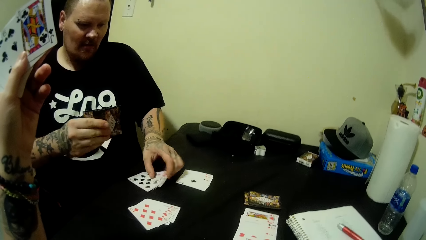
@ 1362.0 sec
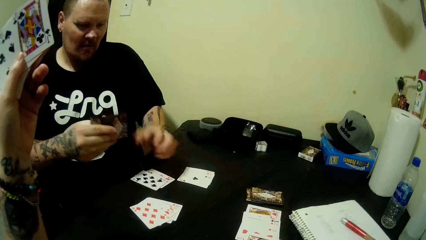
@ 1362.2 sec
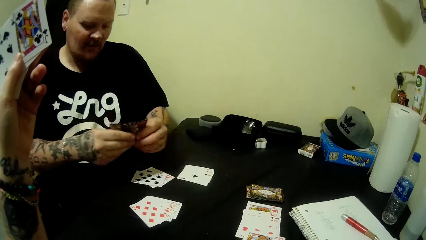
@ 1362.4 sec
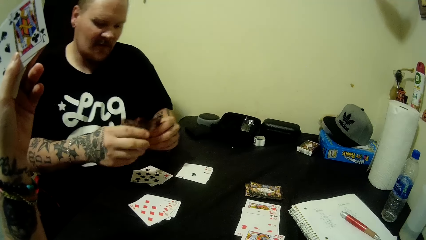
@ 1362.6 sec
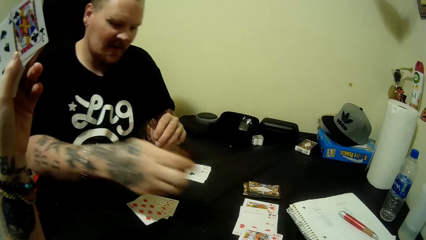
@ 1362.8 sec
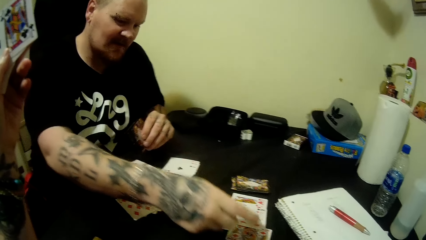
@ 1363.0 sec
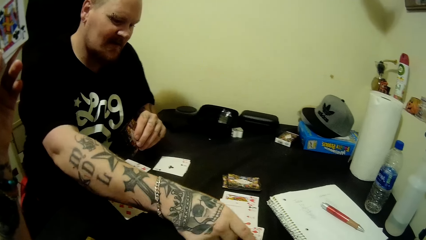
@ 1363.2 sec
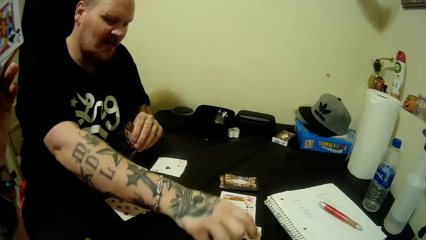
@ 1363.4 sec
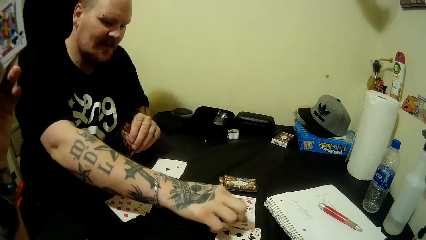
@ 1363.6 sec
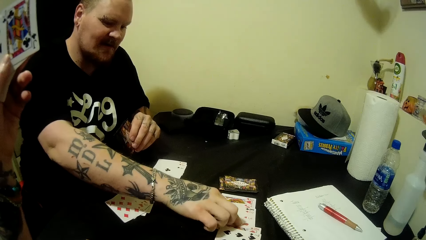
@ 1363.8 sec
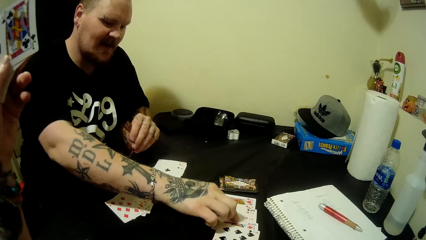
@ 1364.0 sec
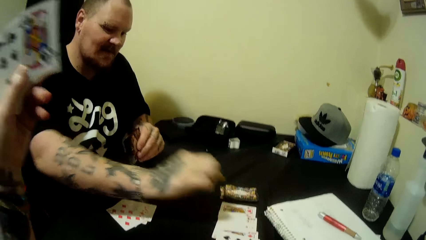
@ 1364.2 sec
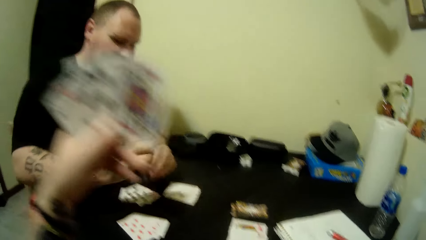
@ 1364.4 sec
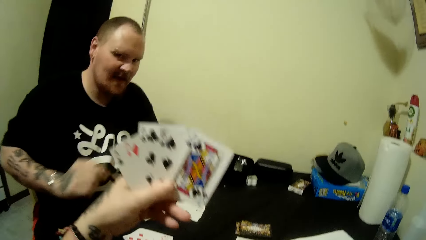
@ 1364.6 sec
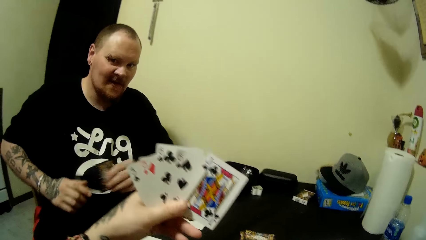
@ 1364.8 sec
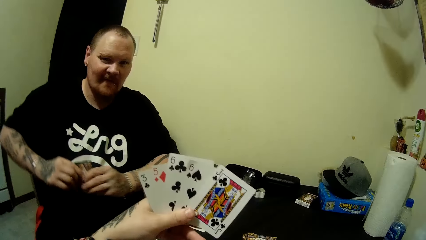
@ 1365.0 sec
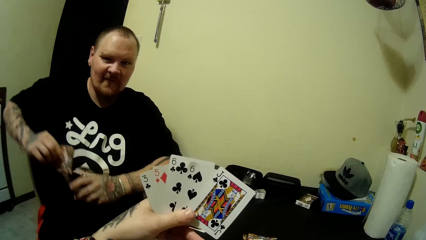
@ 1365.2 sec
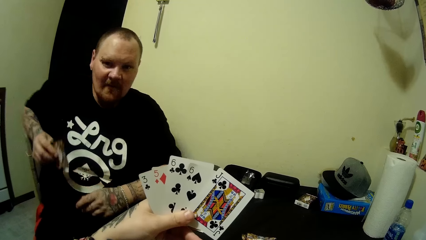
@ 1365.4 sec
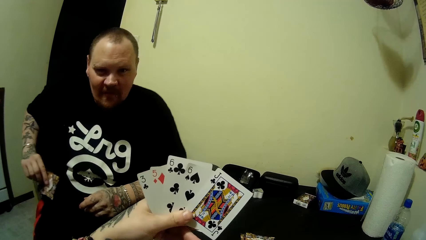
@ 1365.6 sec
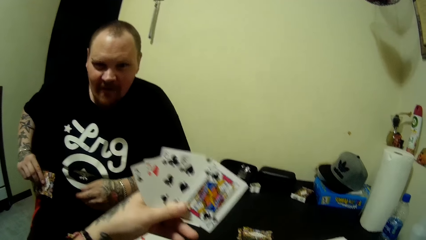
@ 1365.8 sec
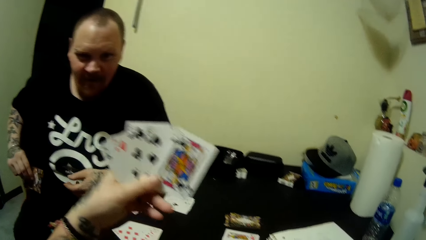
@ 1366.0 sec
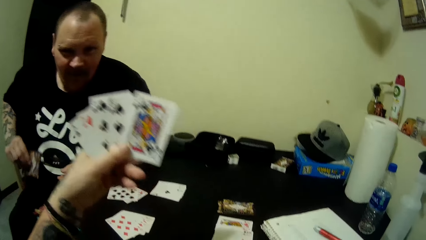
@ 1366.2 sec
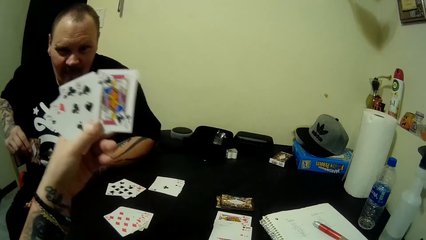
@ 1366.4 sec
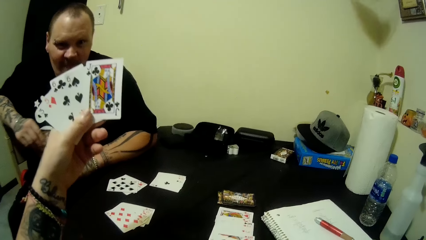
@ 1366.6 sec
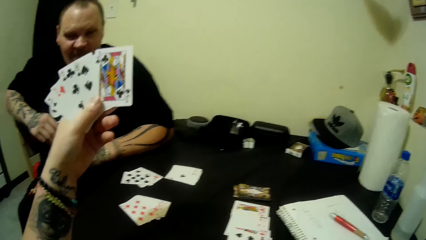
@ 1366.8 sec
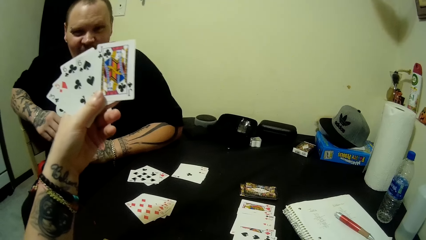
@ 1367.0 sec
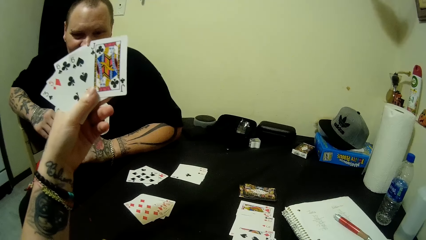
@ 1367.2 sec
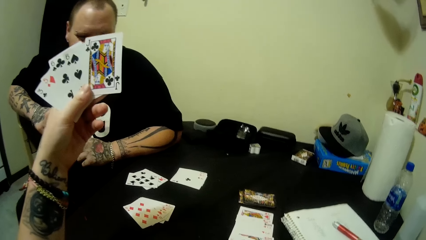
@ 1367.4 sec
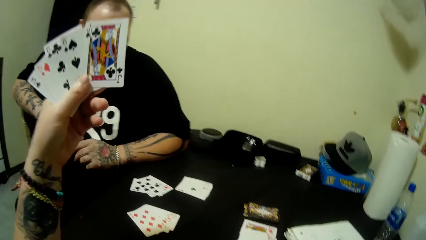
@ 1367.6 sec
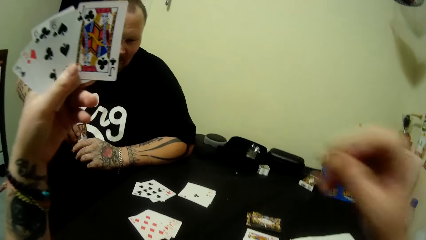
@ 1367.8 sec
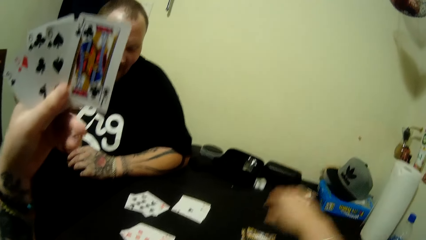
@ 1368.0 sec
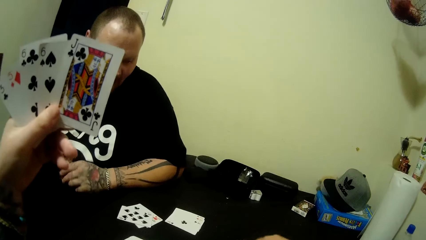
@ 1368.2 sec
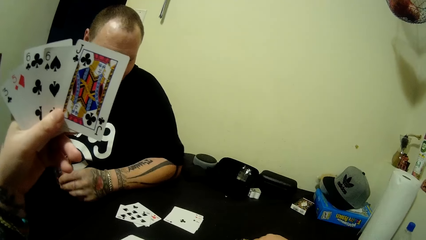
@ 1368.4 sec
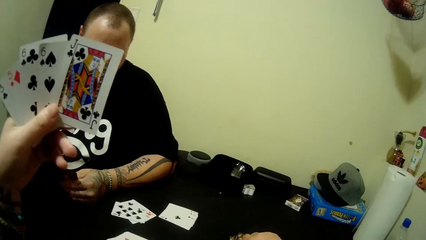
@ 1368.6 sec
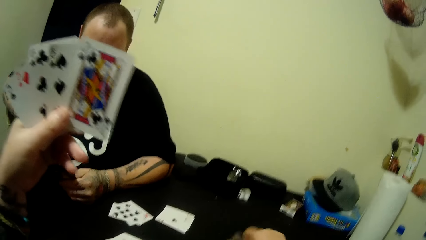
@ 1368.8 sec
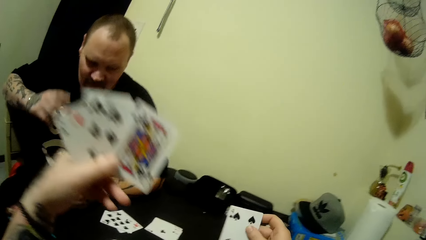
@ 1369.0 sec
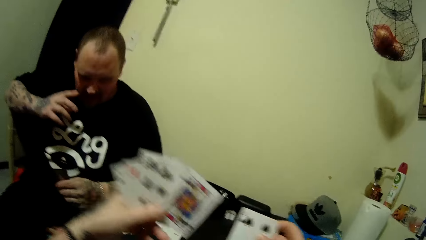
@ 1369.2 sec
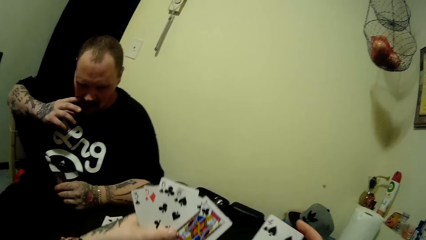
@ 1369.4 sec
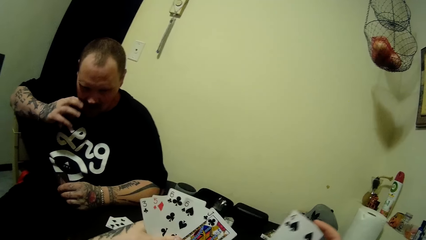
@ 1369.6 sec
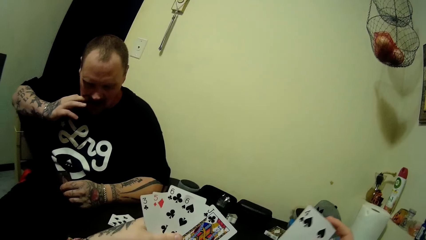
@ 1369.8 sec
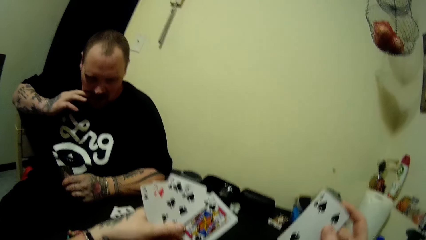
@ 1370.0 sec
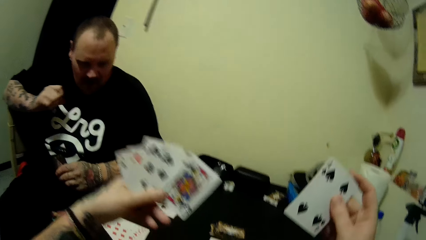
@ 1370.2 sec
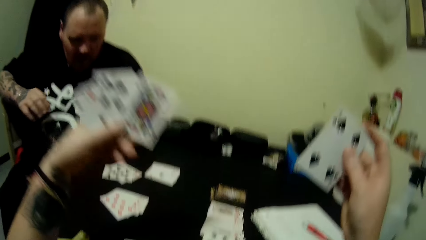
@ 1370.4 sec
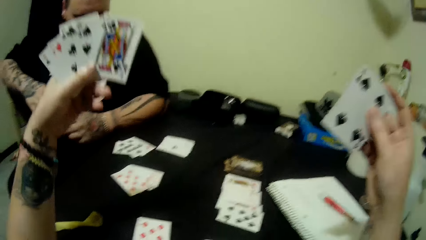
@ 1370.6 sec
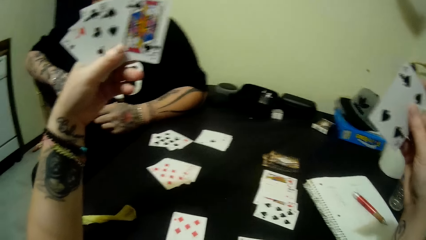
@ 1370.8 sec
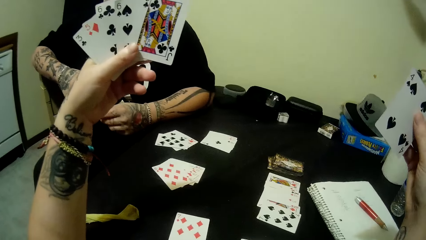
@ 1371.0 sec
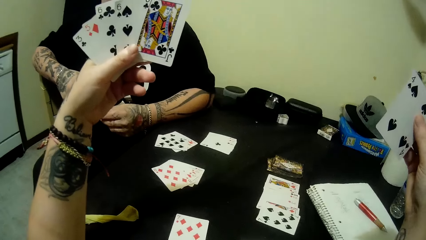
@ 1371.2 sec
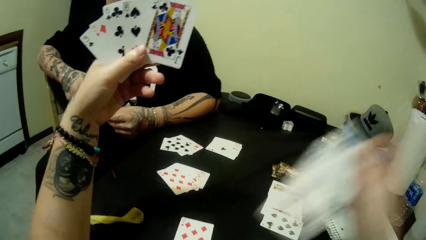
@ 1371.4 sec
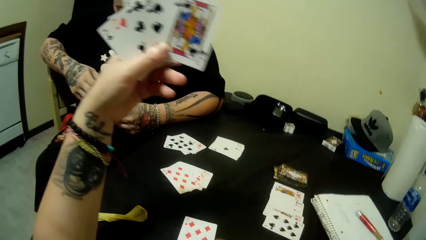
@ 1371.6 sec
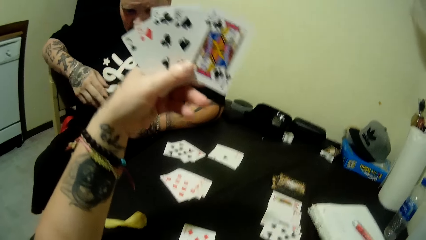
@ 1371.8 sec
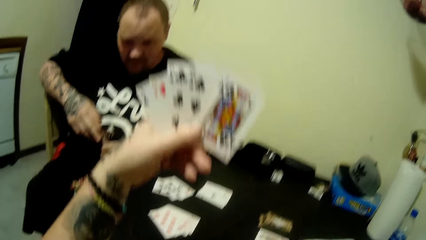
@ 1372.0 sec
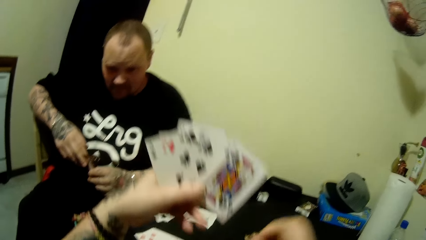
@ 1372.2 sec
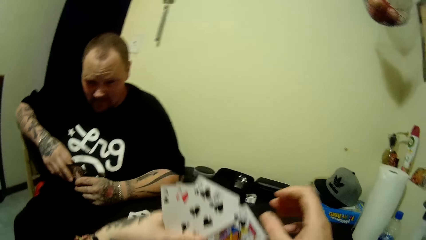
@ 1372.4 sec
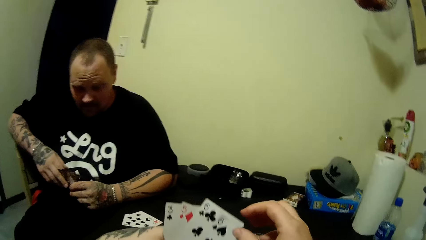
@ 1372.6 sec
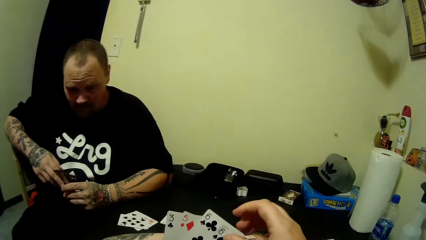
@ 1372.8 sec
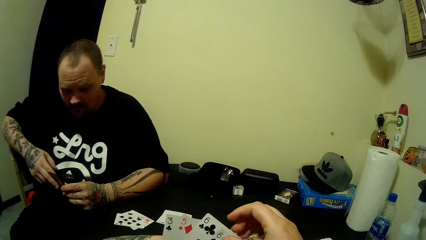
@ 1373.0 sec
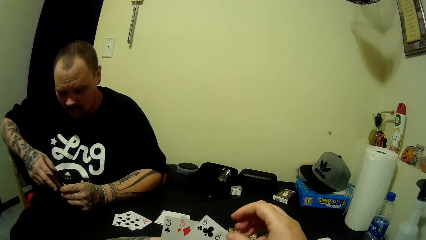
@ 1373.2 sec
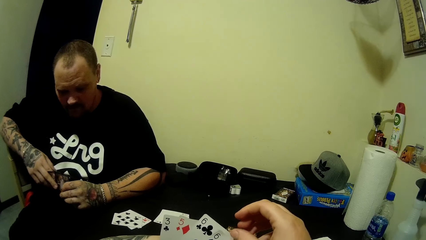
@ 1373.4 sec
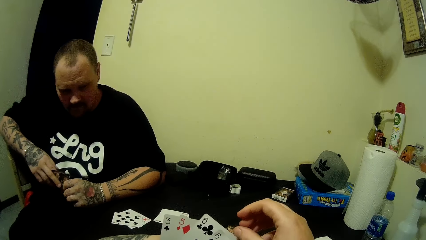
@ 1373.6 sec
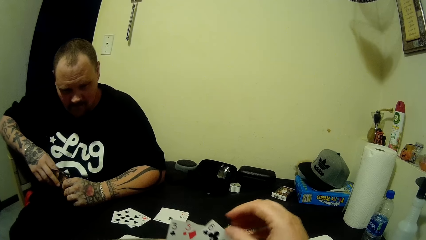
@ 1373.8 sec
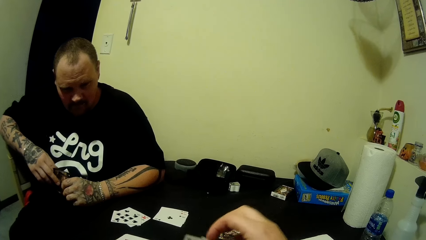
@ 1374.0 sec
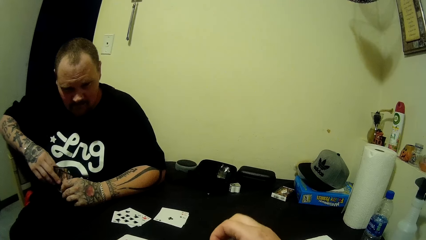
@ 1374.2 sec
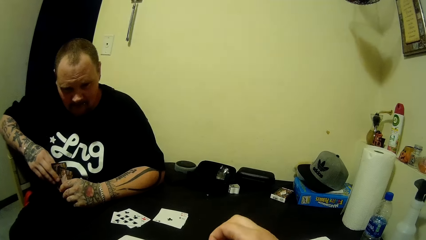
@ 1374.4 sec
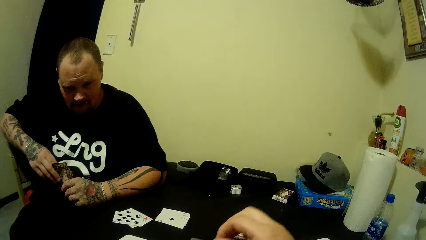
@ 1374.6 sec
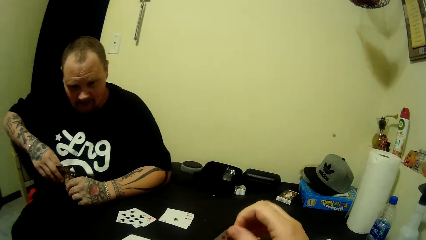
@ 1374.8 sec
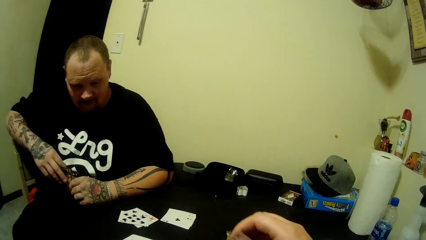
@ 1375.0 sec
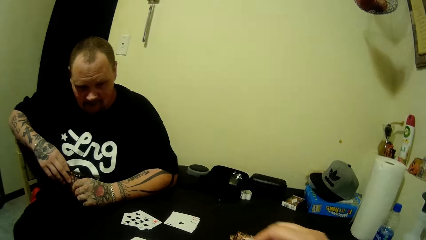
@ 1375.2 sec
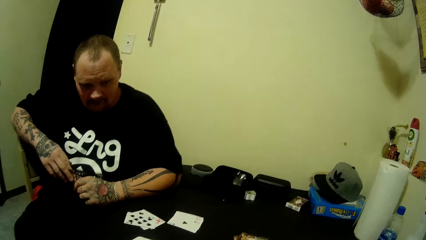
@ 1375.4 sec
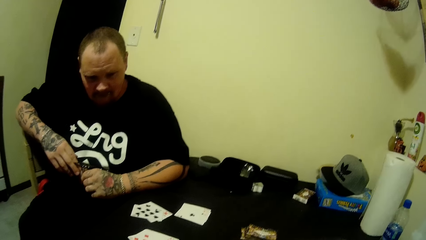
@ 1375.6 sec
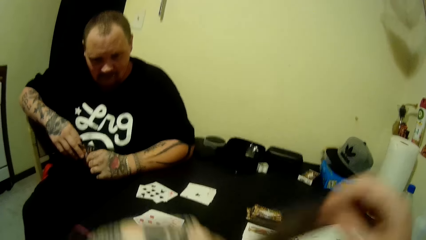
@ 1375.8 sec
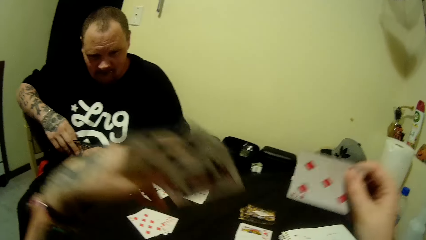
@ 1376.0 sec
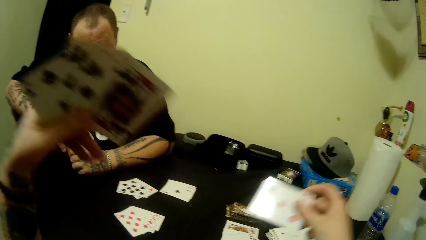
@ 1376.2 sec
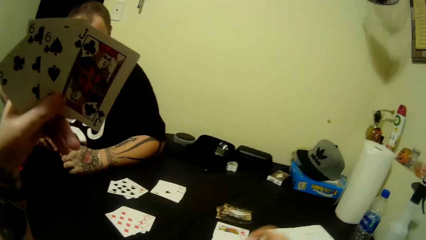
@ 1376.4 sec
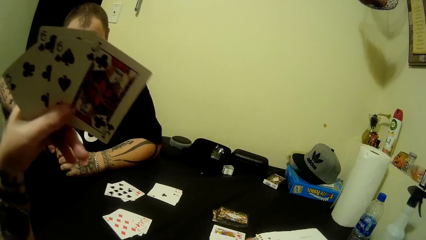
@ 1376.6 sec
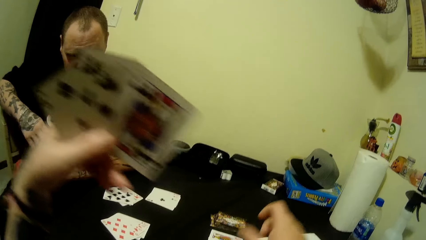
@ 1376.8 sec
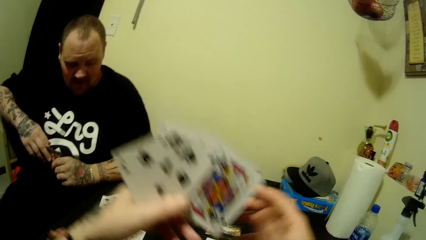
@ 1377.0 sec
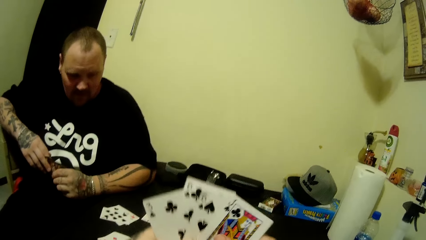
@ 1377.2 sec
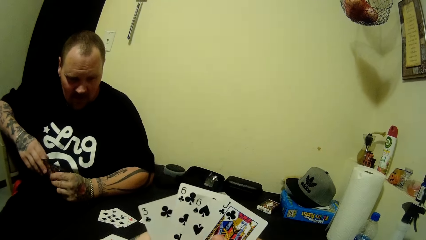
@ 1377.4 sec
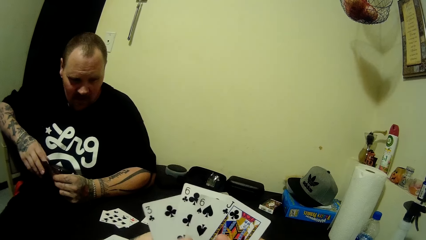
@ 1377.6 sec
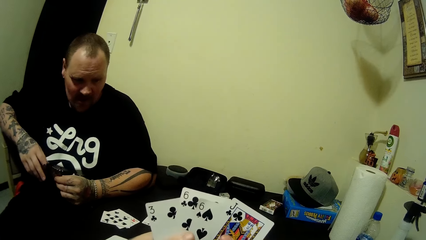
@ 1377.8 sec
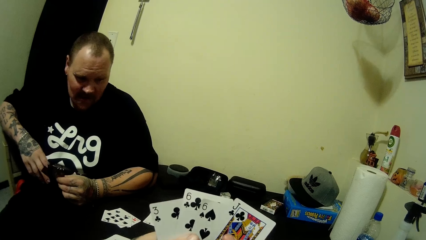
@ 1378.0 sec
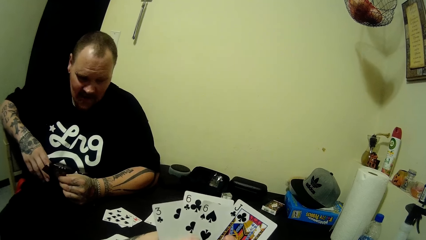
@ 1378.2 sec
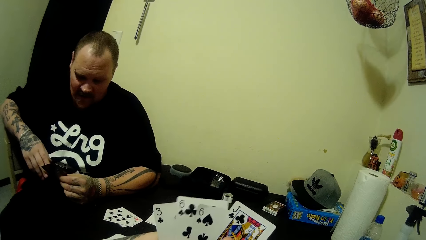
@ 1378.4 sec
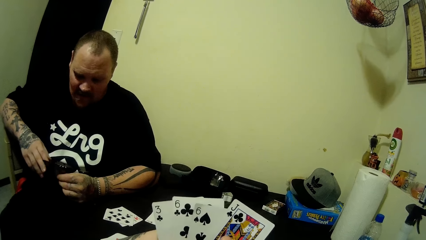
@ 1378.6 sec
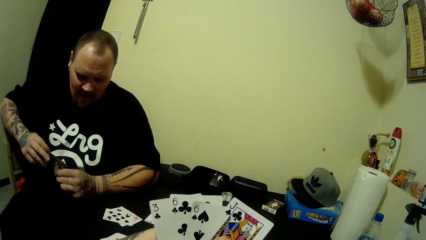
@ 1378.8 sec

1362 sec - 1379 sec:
A man drops some cards on the table with his left hand. The man holds the cards. The camera wearer interacts with the man. The man puts a card on the table. The man picks a card on the table with his right hand. The man moves the cards. The camera wearer moves a hand. The man passes the card in his left hand to his right hand. The camera wearer moves one hand. He picks a card from the table with his right hand. The man touches his face with his right hand. The camera wearer places cards on the table. He picks a card from his left hand with his right hand.
